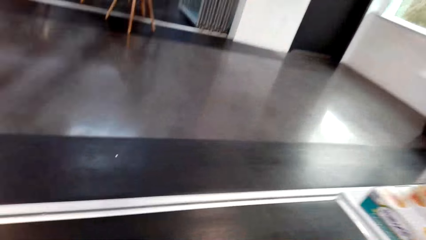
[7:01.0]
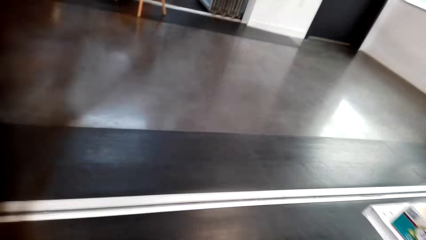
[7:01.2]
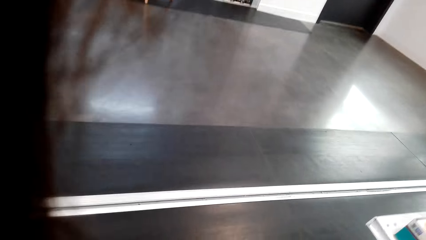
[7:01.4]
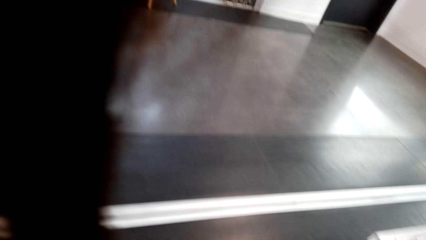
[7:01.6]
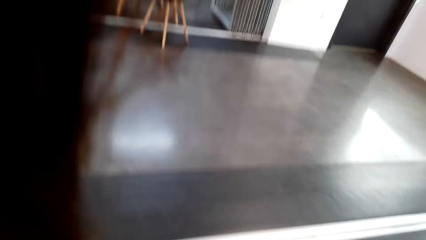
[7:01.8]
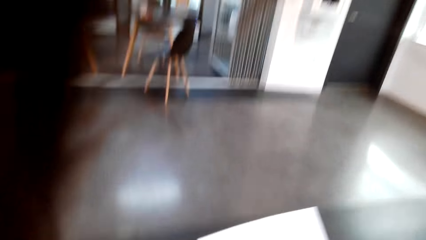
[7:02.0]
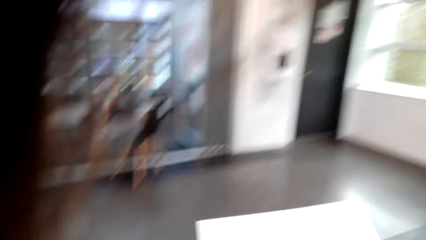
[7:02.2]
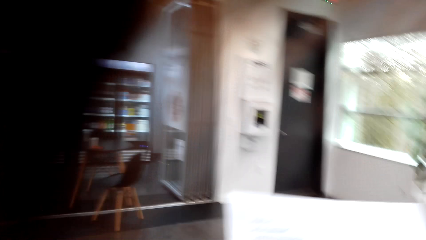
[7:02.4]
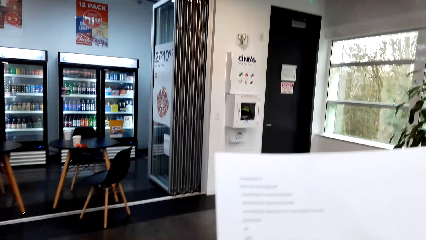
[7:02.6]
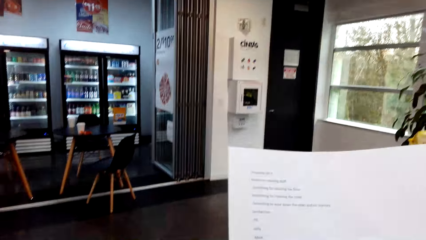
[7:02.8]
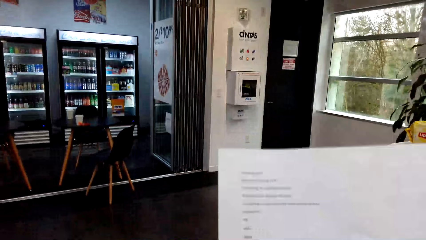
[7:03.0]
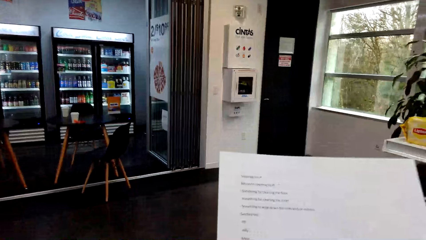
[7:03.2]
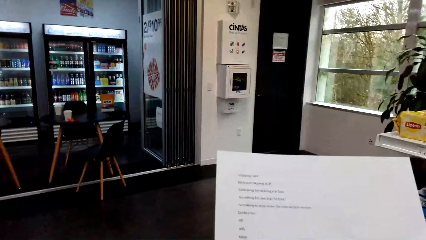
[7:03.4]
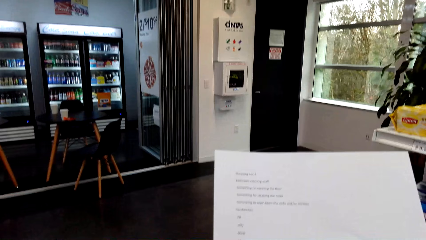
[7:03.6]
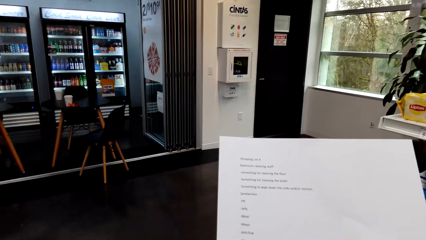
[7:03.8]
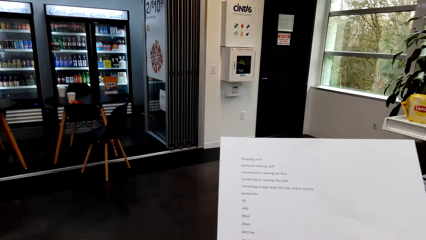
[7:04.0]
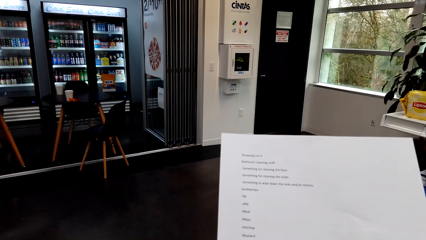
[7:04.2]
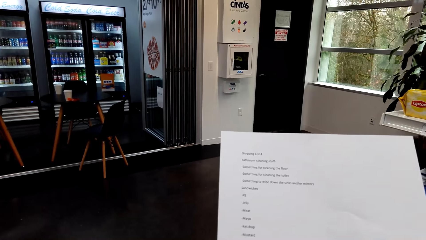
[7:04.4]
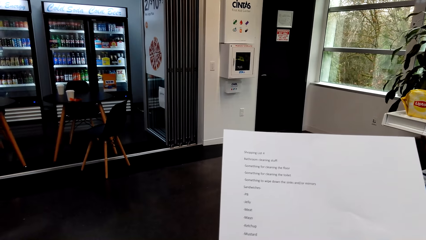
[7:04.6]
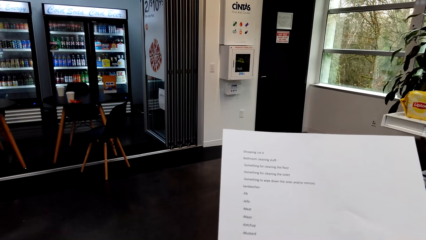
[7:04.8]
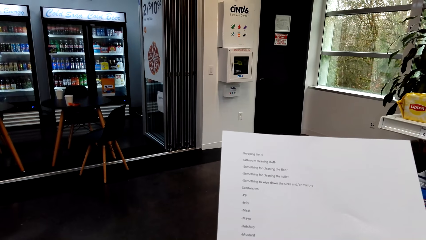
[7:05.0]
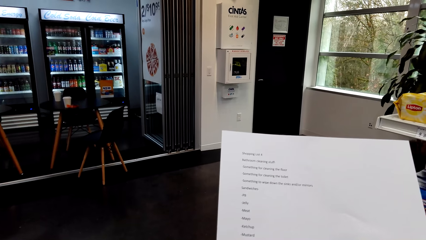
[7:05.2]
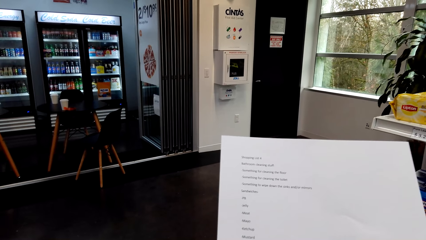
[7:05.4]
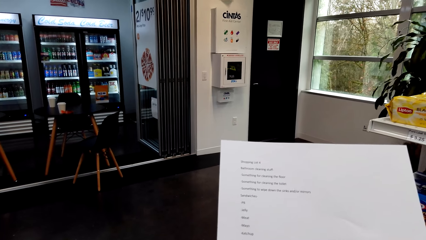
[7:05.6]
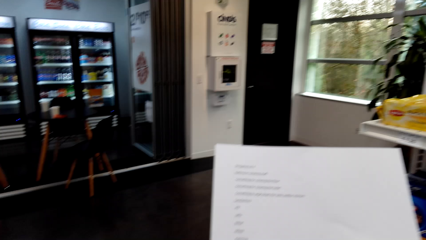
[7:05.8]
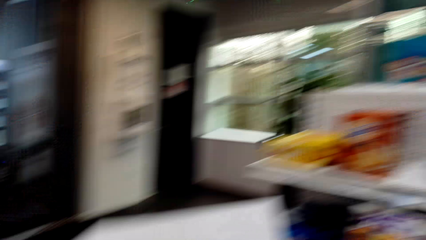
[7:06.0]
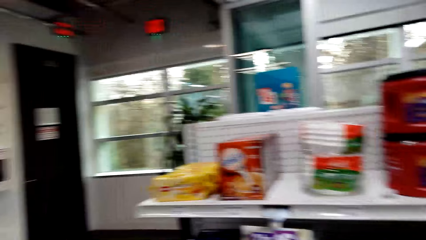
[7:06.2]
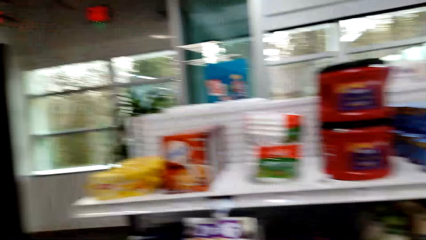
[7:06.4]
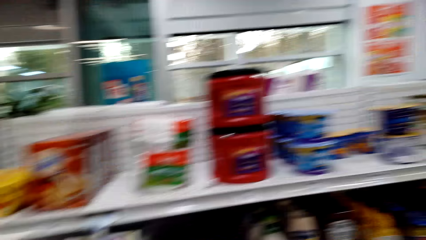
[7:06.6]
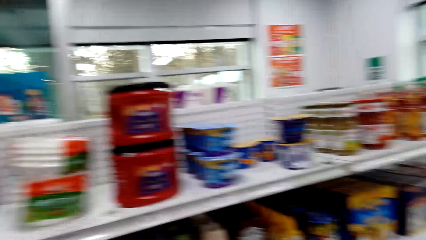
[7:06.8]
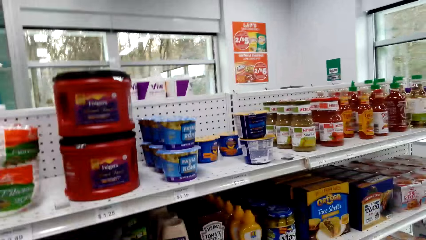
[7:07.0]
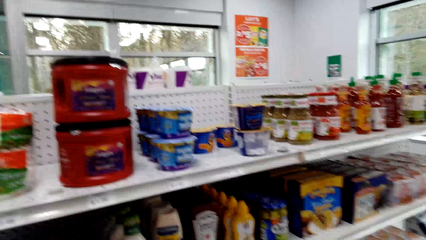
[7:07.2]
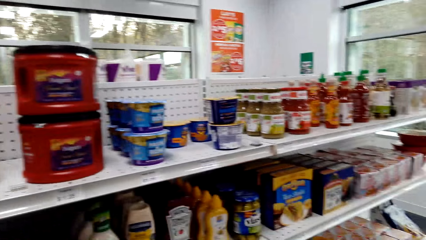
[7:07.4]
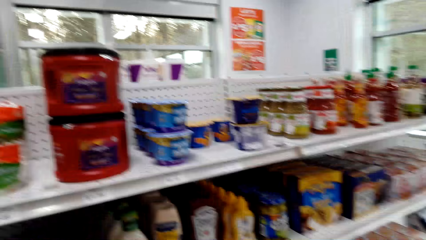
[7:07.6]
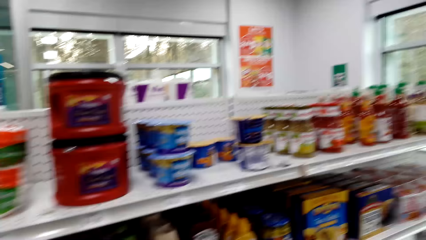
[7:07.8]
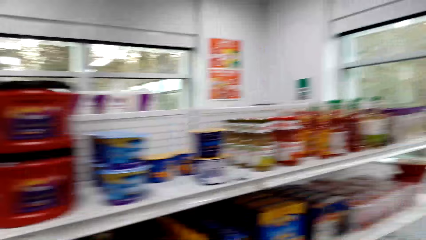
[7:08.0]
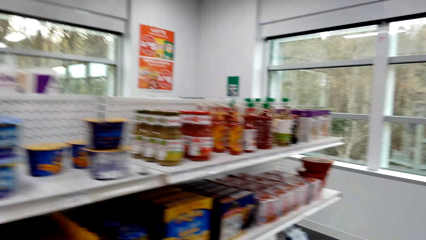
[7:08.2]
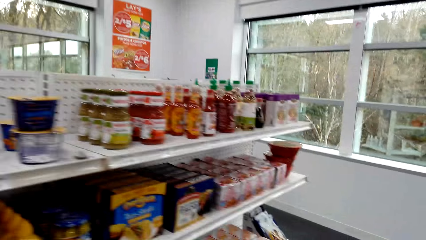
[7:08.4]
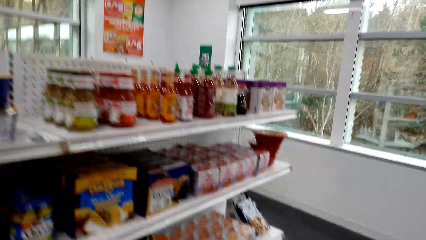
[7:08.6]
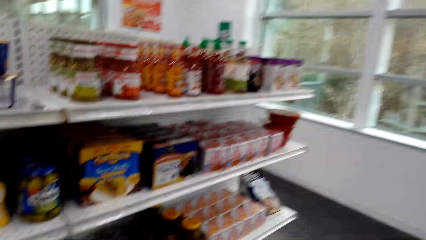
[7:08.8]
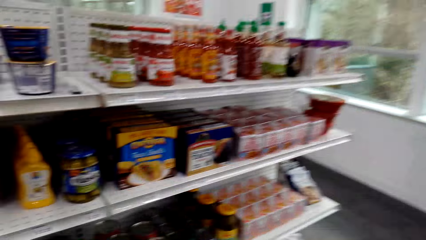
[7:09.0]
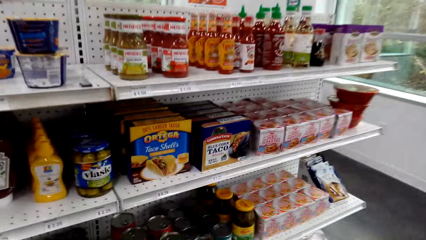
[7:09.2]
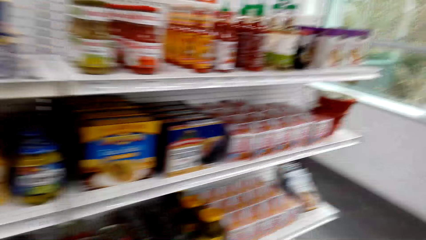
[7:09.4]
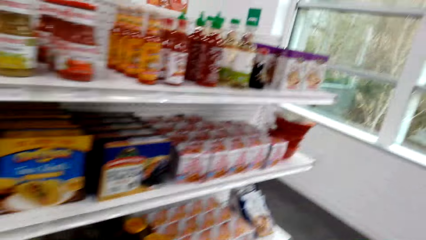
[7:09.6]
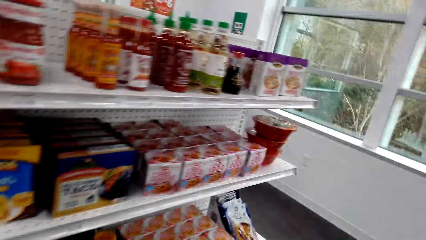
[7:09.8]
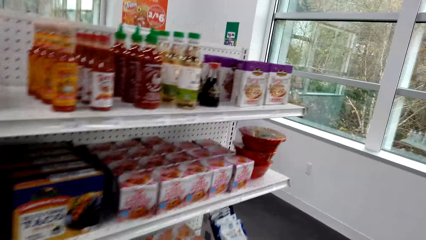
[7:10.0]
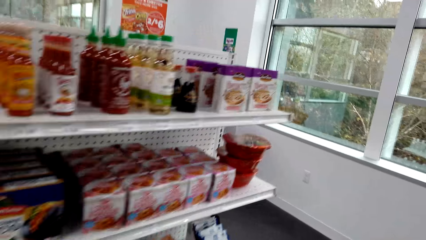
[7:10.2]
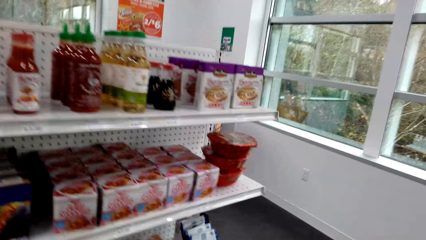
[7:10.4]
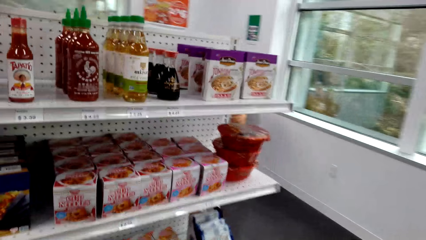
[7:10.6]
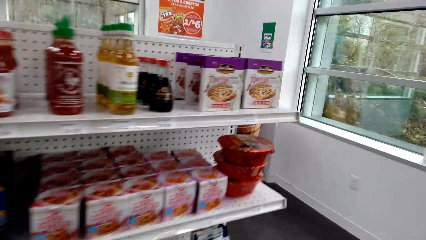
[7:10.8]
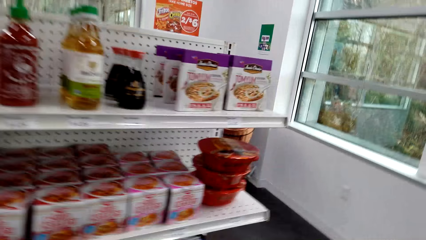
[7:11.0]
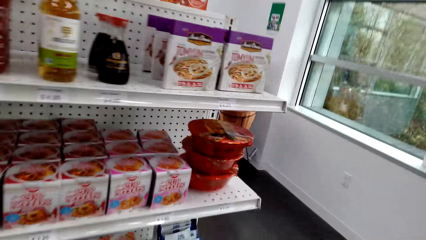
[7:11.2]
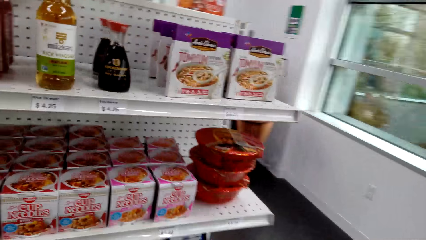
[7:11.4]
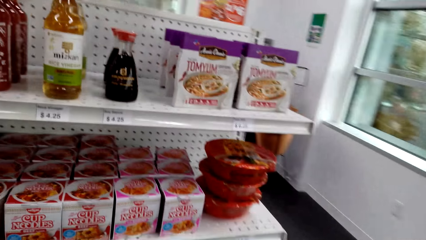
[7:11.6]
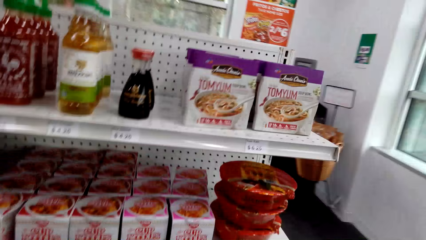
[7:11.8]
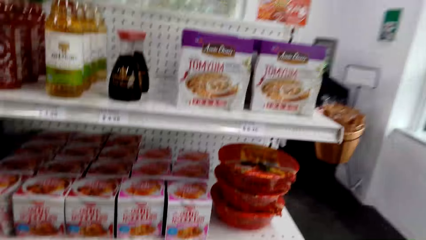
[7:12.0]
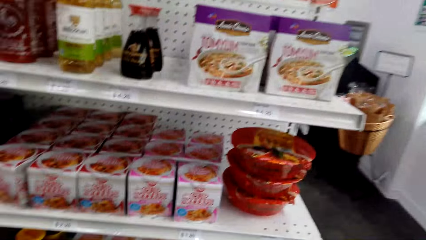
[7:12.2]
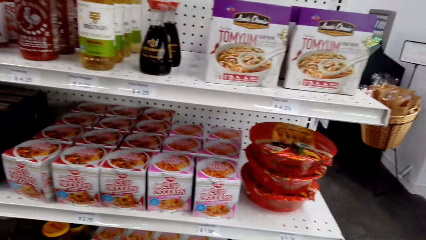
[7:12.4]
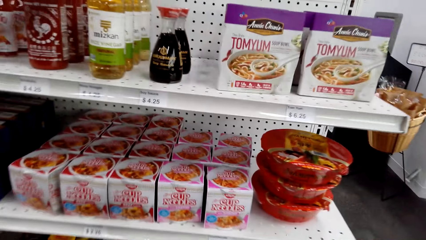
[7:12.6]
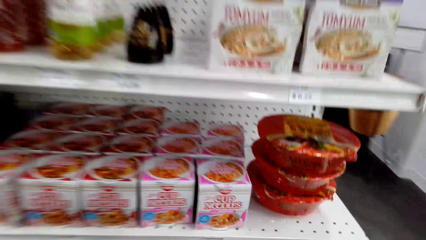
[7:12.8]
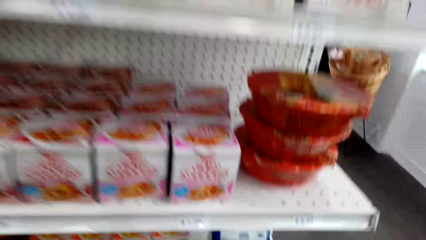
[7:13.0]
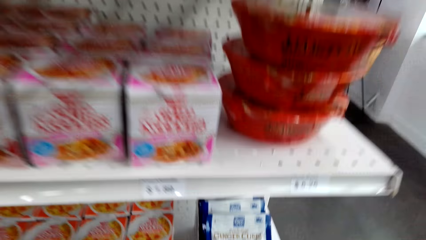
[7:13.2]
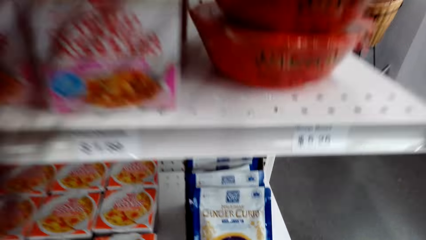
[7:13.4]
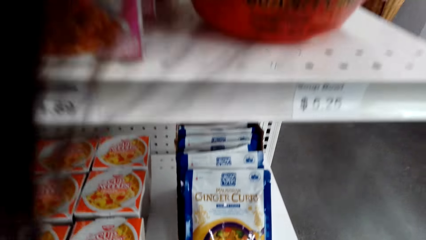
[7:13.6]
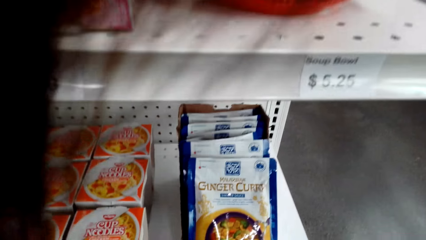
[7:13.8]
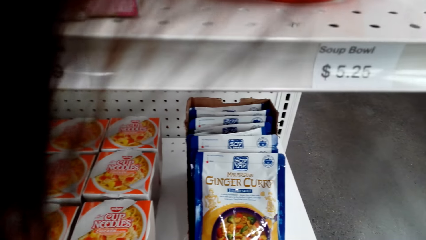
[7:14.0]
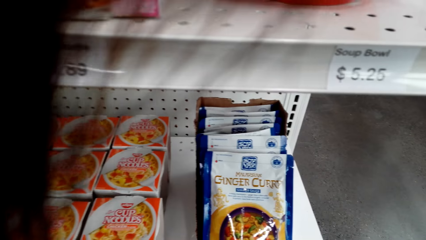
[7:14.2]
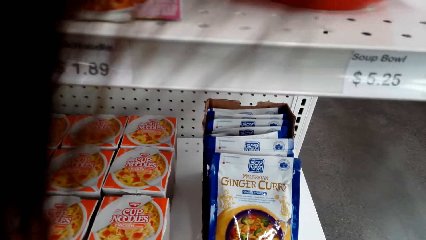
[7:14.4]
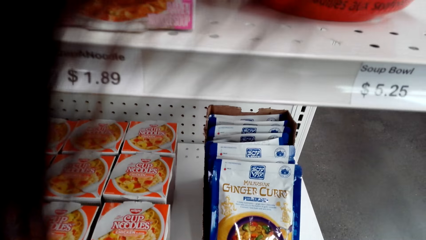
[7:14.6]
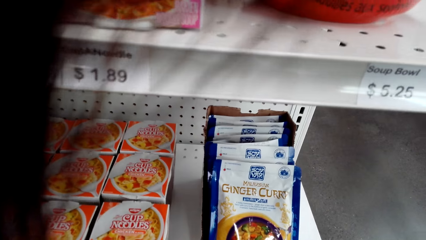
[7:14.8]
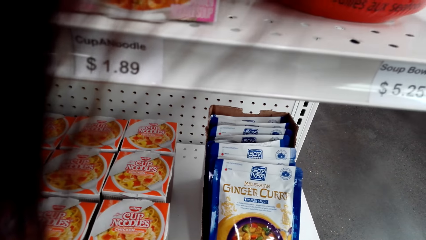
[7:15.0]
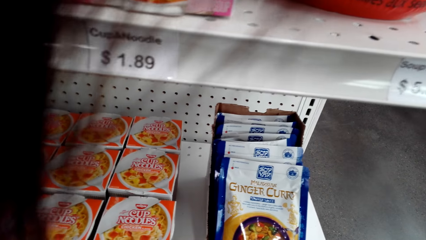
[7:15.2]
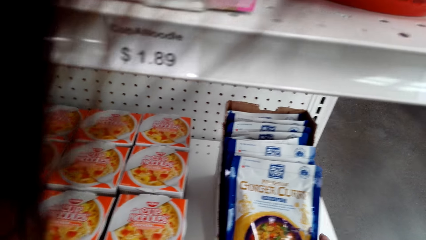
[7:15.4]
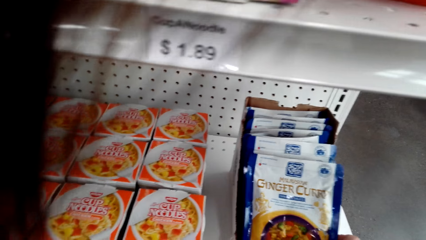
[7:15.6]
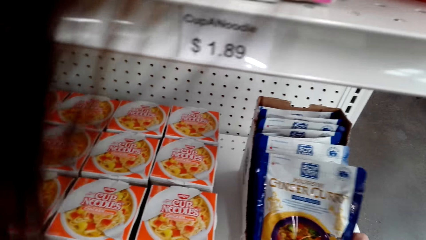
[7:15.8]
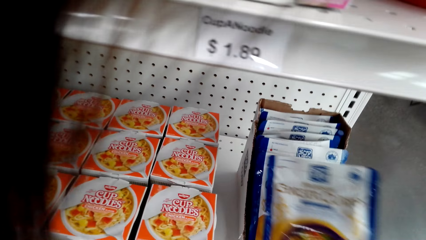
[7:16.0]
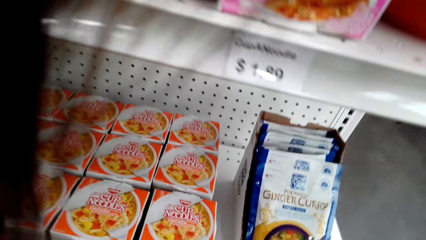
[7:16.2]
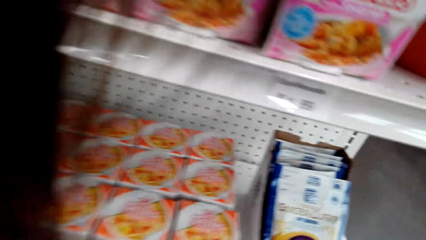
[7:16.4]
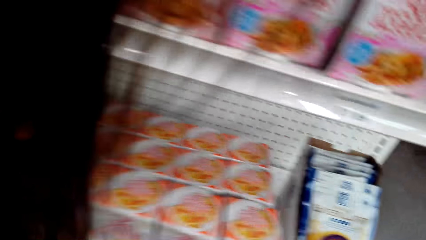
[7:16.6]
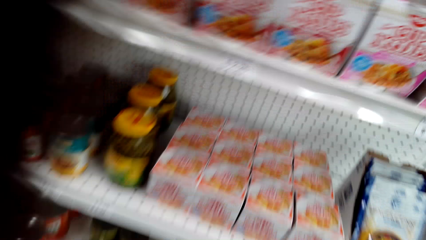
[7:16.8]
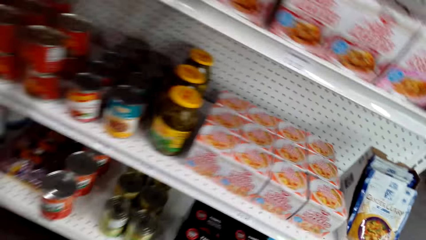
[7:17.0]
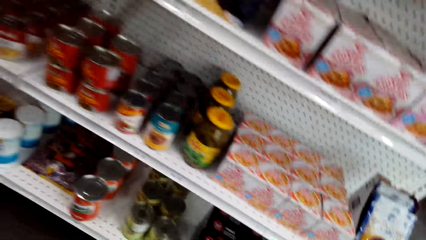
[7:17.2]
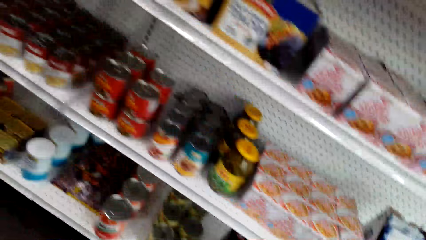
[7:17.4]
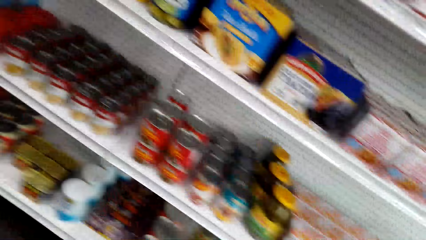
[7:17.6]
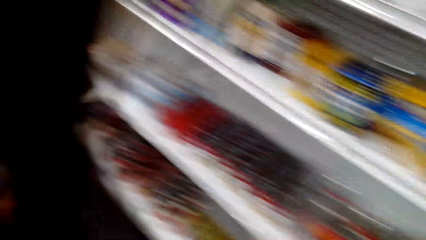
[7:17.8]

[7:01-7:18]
The camera wearer looks at the shopping list. They look at the items on the shelf. They look around the shelf. They pick up the ginger curry.
